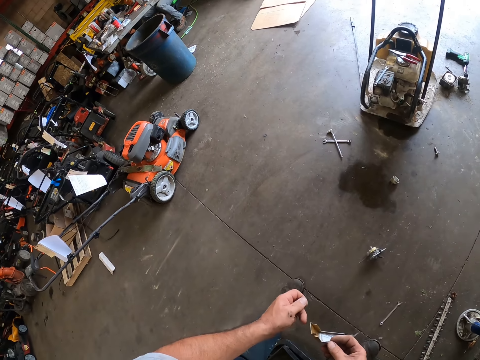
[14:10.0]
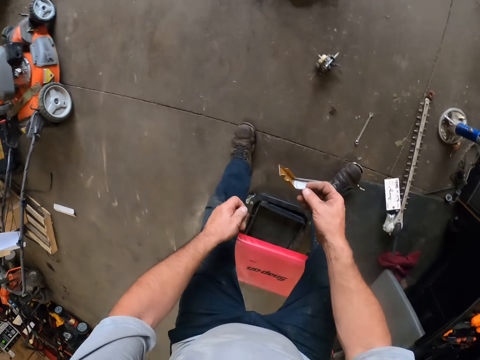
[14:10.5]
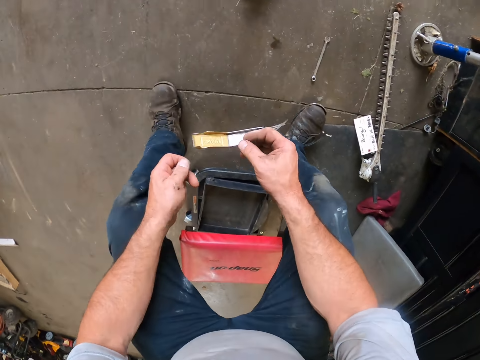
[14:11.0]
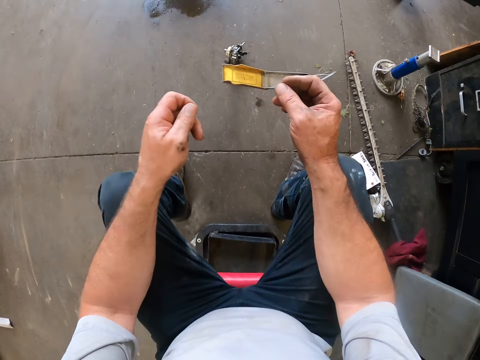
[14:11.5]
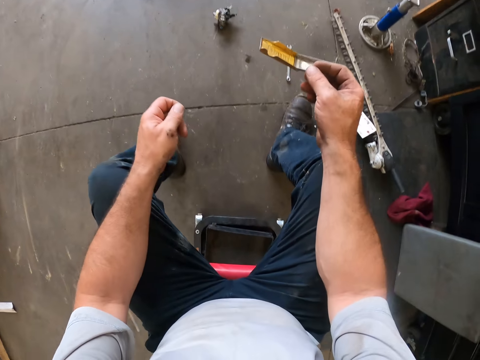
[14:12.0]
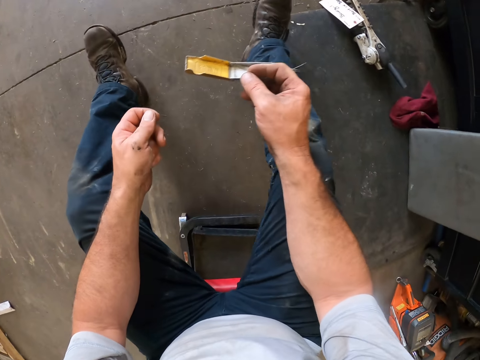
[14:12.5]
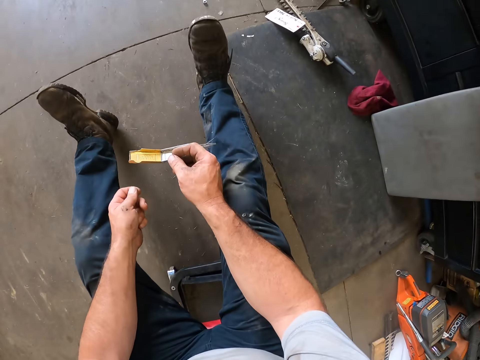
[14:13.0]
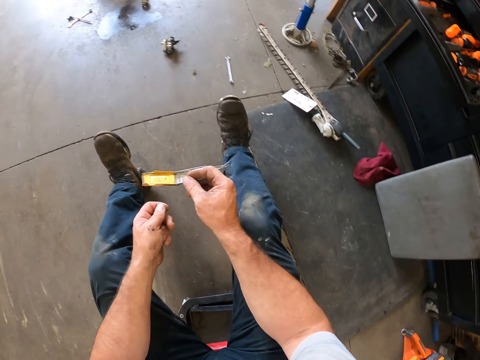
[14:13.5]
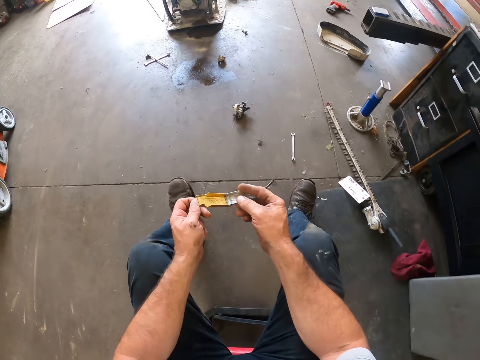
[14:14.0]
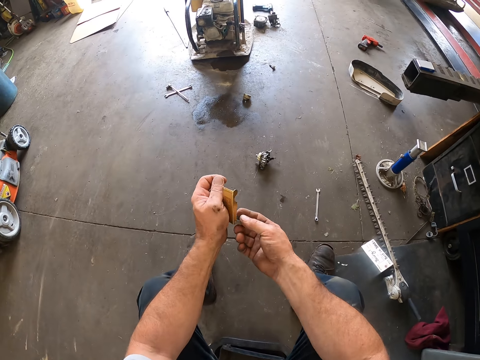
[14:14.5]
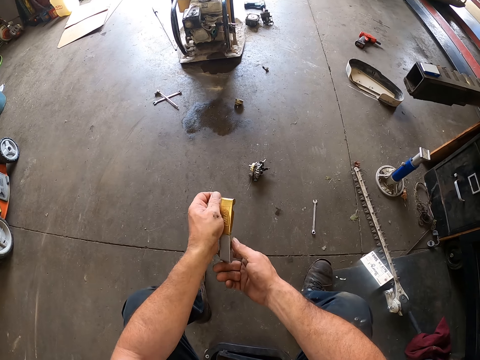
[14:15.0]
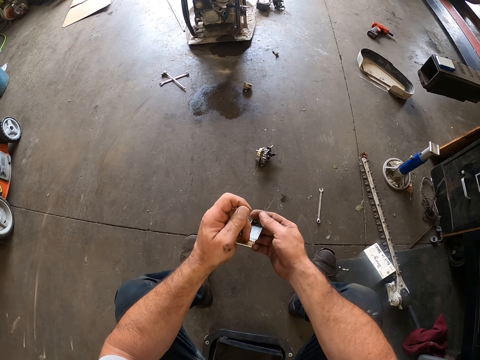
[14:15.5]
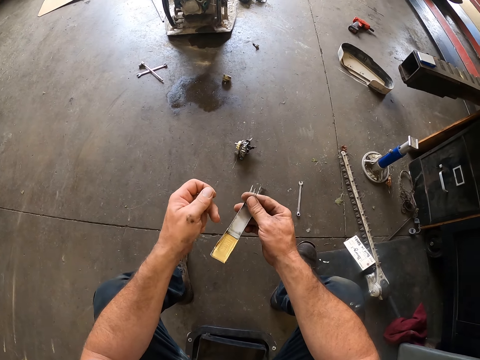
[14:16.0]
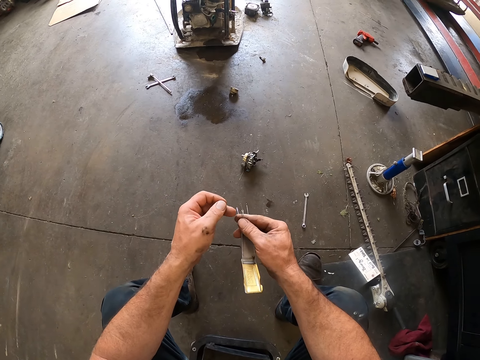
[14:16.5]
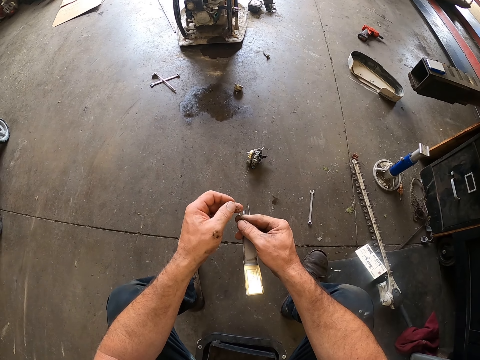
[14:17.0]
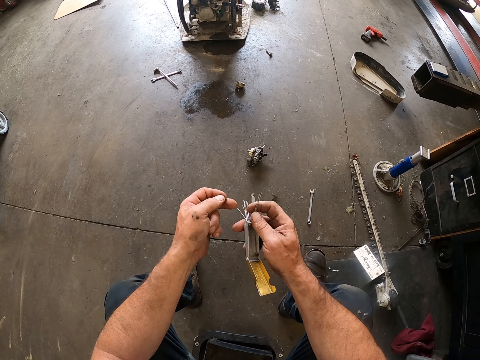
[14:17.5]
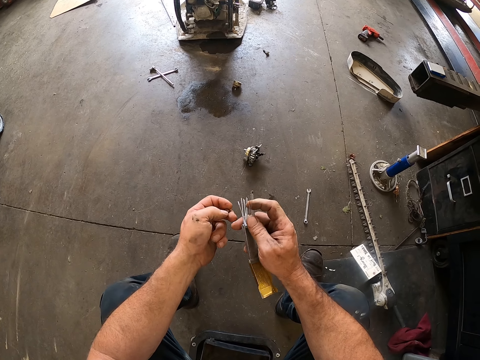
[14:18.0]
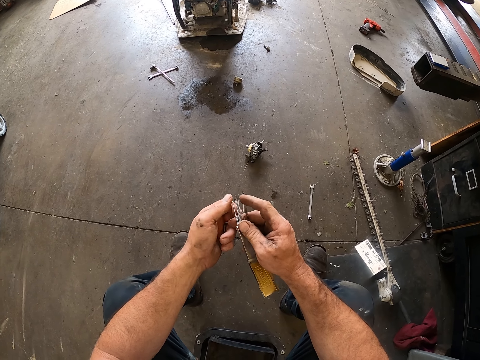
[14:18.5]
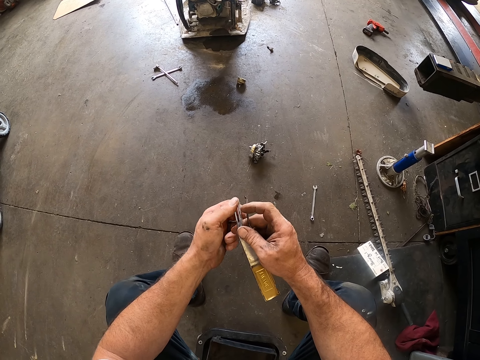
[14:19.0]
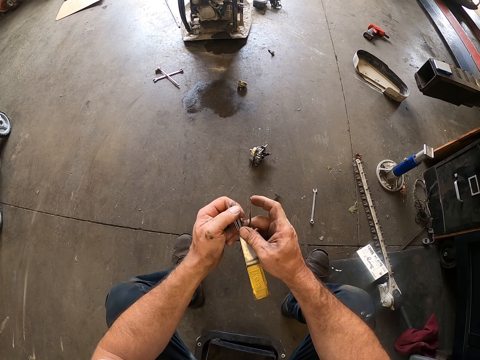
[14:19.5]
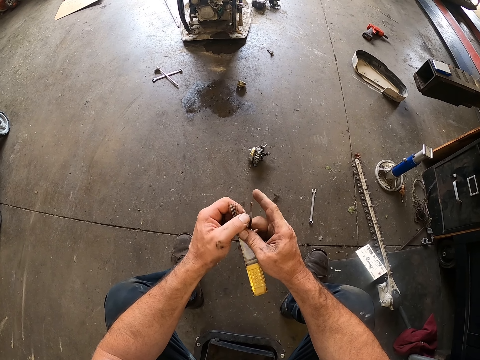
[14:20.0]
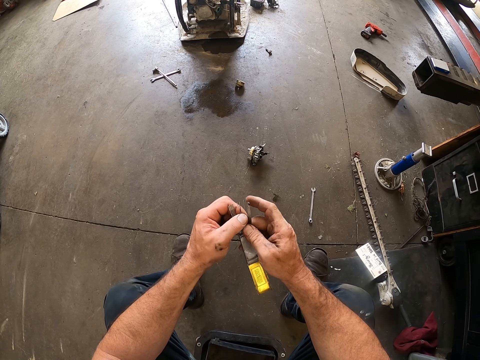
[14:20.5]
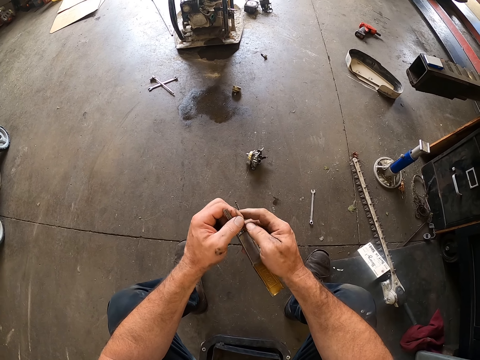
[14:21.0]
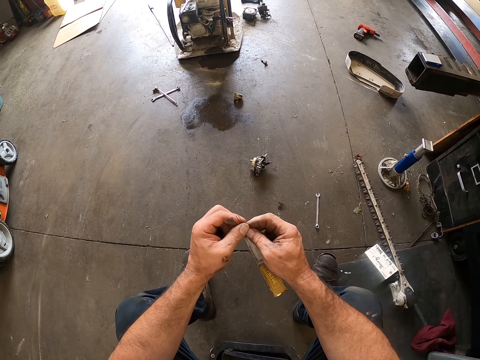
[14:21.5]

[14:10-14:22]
The camera wearer removes his left hand from the pin set or carburetor jet cleaning tool. He sits on a stool in the workshop. He turns over the pin set in his right hand with his left hand. He holds the carburetor jet cleaning tool with both hands. He goes through the pins in the pin set with both of his hands. He holds the carburetor jet cleaning needles. He holds the carburetor jet cleaning tool with both hands. He pulls the needles aside.

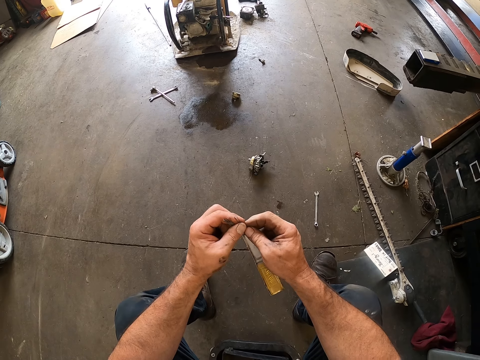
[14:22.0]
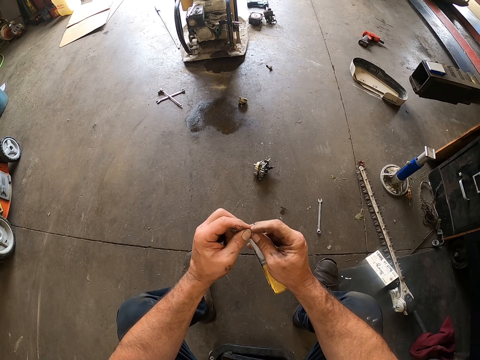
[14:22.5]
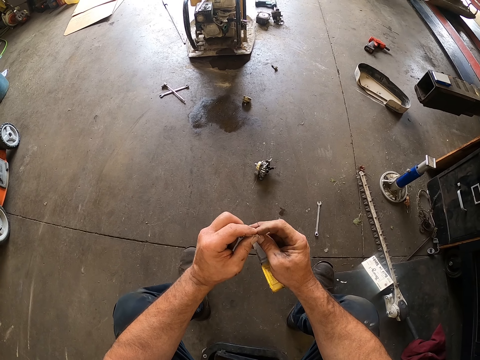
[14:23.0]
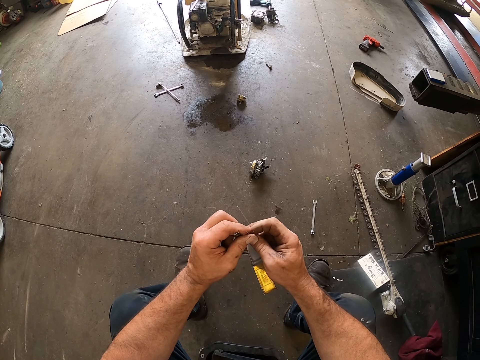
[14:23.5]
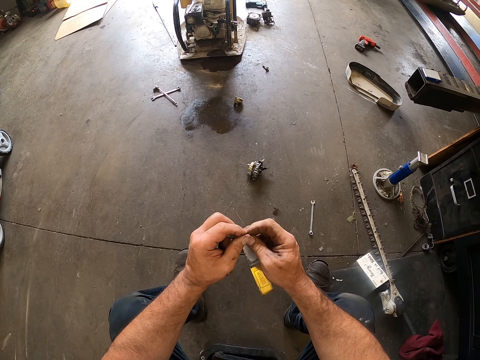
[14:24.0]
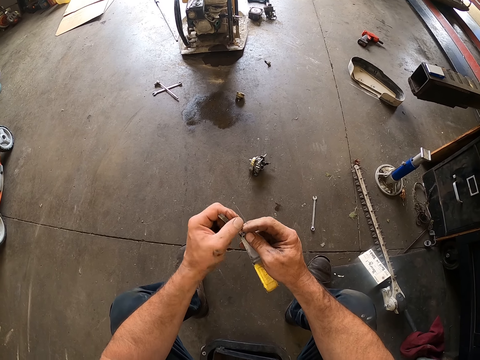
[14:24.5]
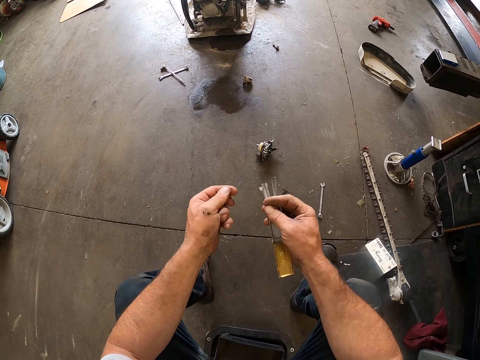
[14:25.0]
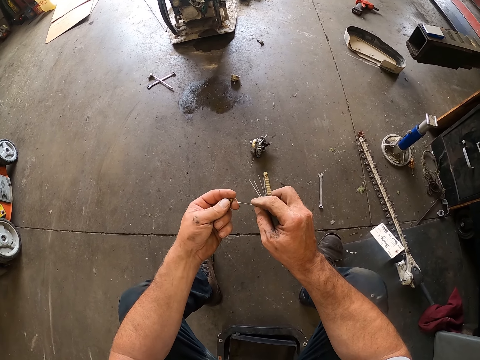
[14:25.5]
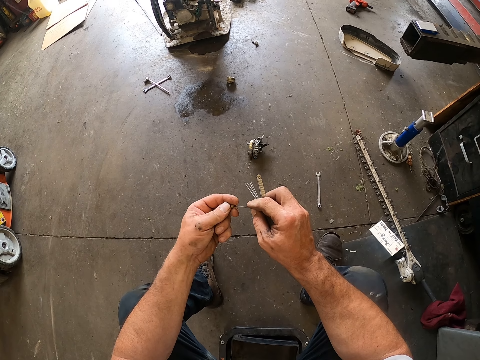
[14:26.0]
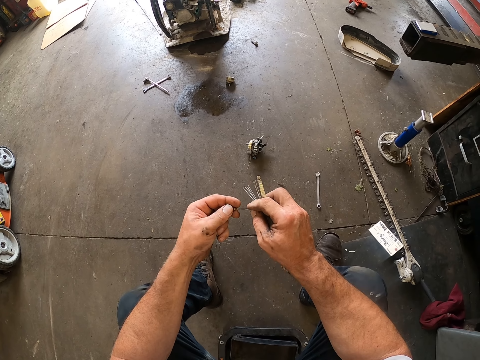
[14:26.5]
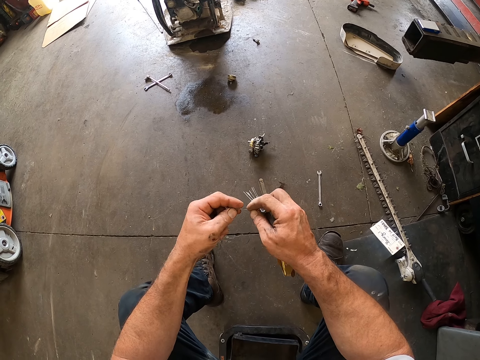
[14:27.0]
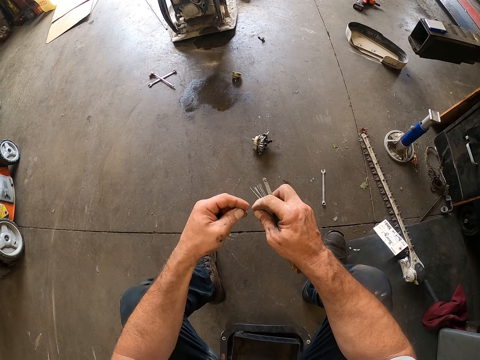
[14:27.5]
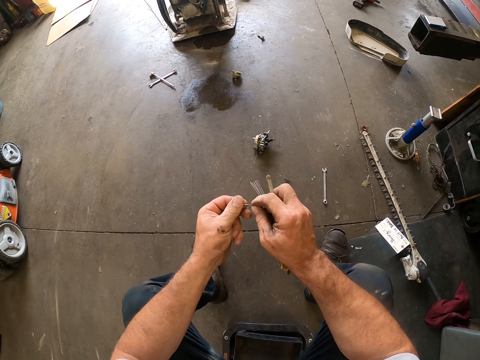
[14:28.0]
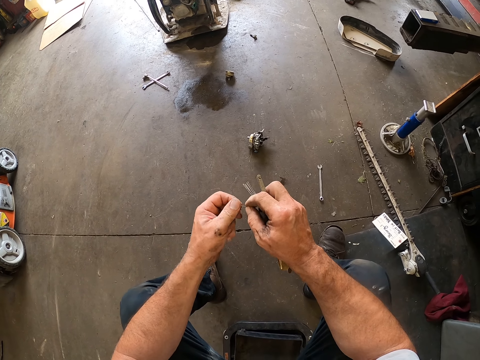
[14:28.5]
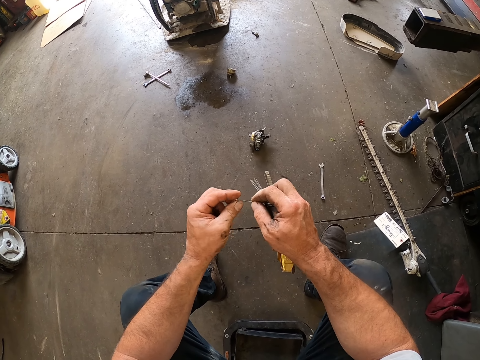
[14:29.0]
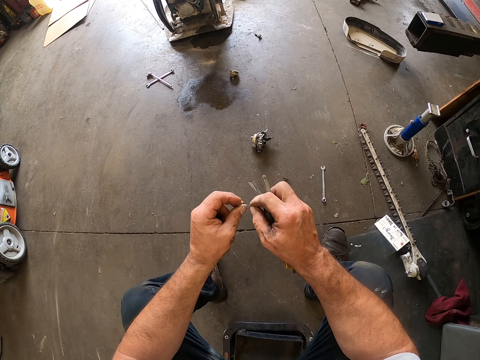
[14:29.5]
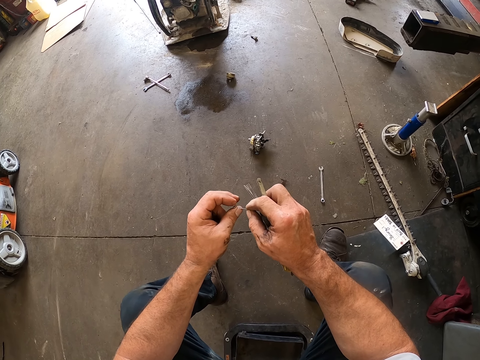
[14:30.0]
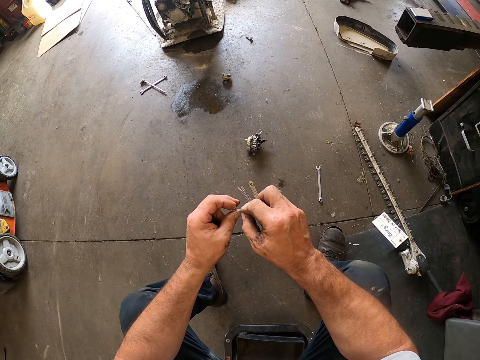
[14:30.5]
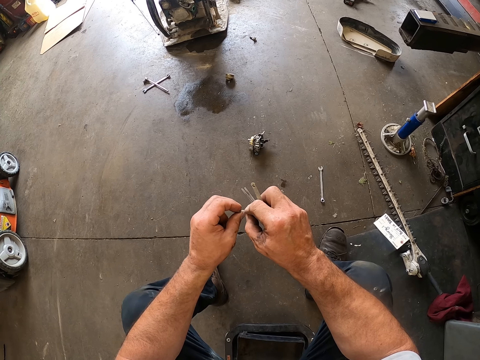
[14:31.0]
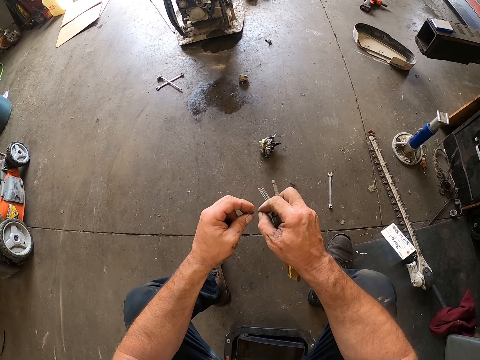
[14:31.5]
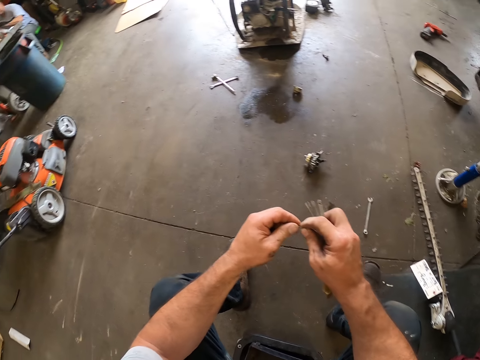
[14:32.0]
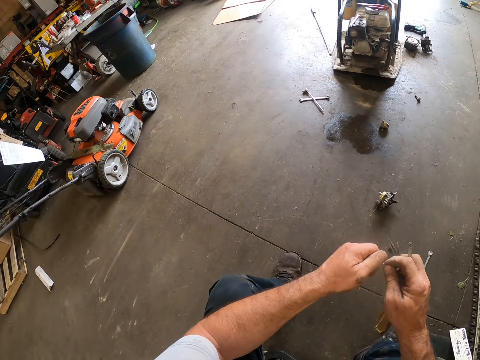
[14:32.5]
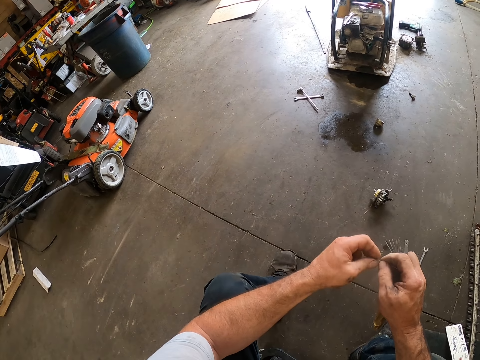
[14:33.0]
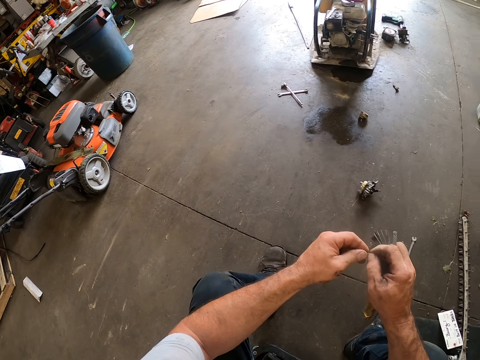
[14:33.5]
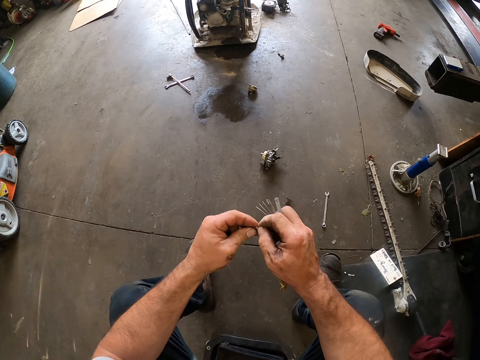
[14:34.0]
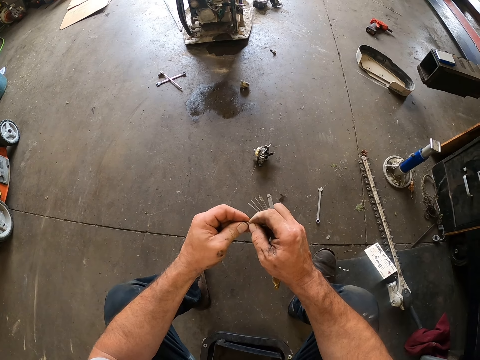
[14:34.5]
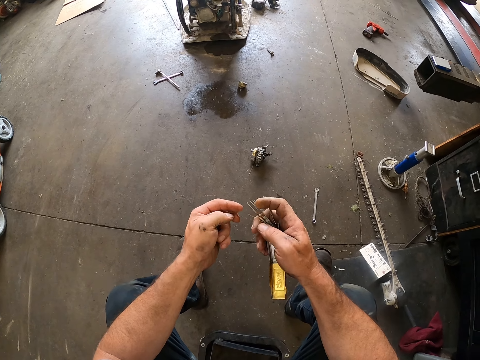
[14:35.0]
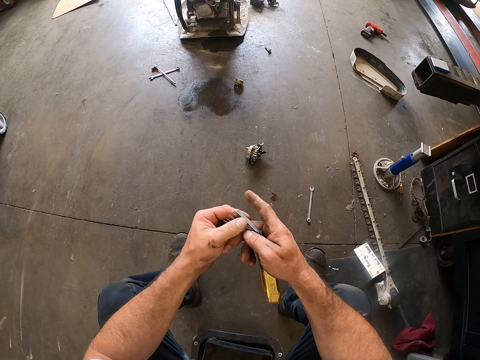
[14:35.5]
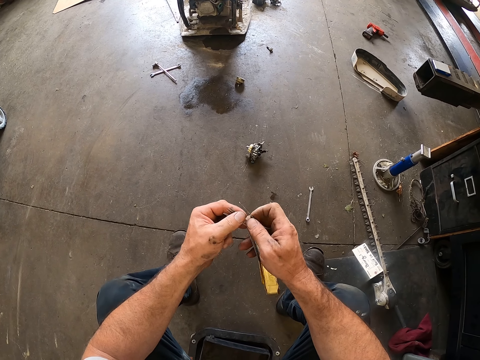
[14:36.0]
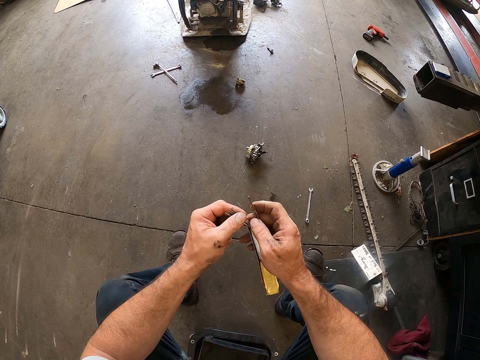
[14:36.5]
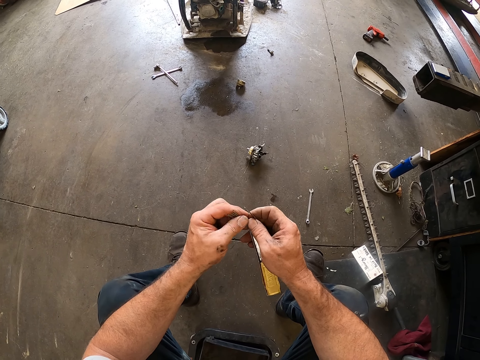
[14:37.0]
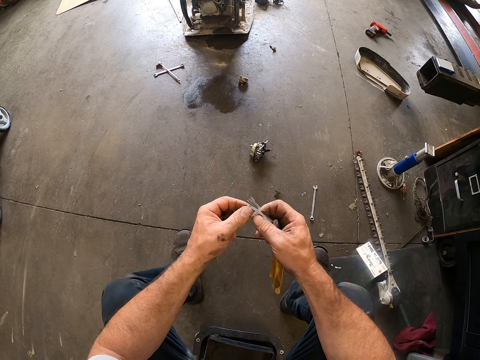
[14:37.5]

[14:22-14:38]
The camera wearer holds a needle with both hands. He selects a pin from the pin set. He puts the pin into the screw with his right hand. He cleans a bolt with the needle. He turns the screw with his left hand. He removes the pin from the screw with both of his hands. He puts the pin into the screw with his right hand. He removes the pin from the screw with both of his hands. He goes through the pins in the pin set with both of his hands. He holds the needles with both hands.
